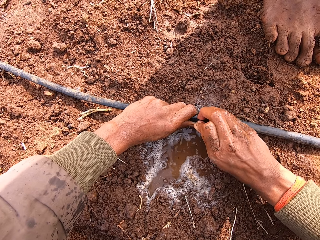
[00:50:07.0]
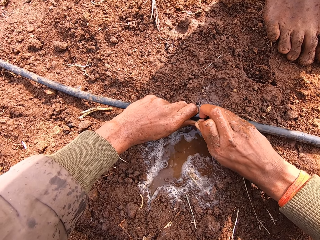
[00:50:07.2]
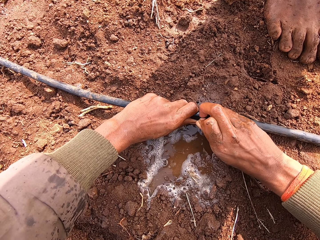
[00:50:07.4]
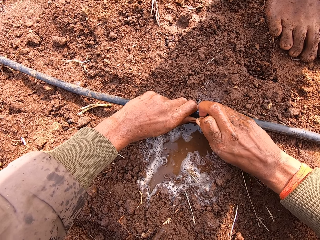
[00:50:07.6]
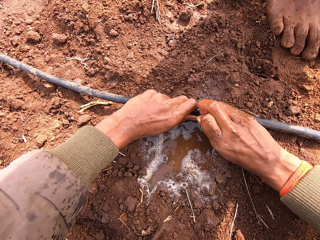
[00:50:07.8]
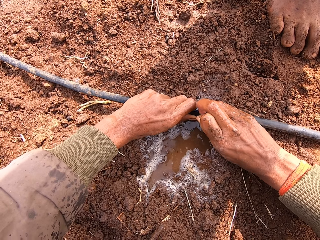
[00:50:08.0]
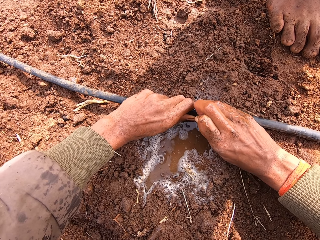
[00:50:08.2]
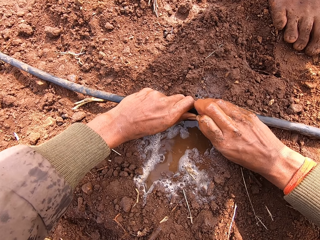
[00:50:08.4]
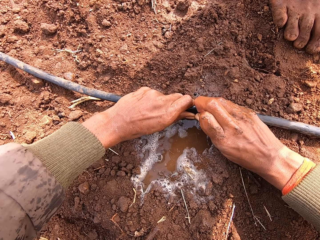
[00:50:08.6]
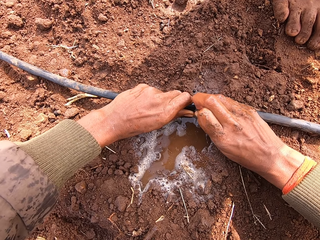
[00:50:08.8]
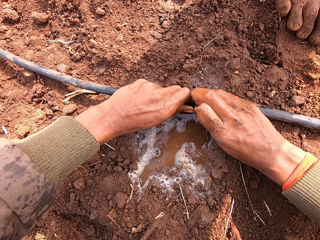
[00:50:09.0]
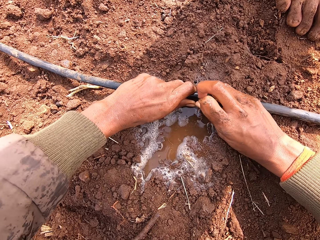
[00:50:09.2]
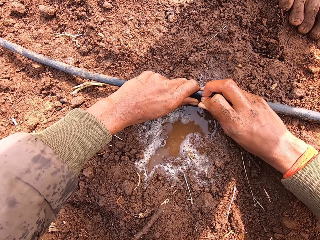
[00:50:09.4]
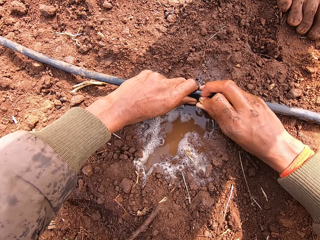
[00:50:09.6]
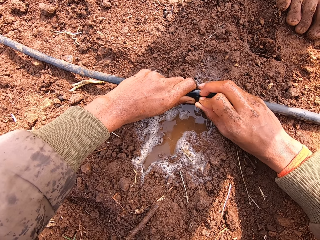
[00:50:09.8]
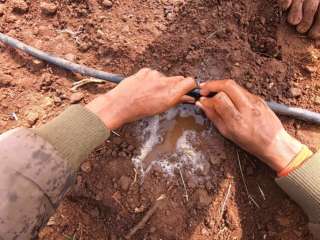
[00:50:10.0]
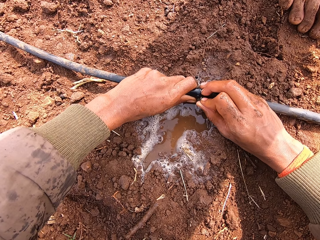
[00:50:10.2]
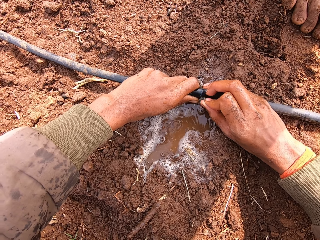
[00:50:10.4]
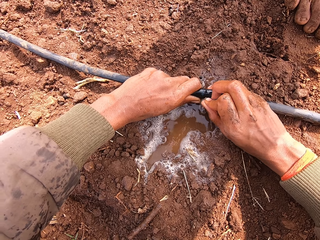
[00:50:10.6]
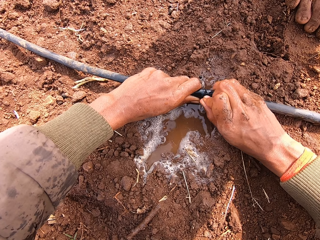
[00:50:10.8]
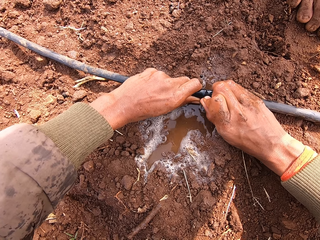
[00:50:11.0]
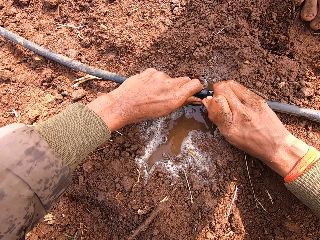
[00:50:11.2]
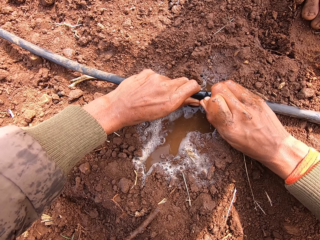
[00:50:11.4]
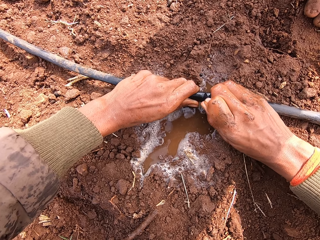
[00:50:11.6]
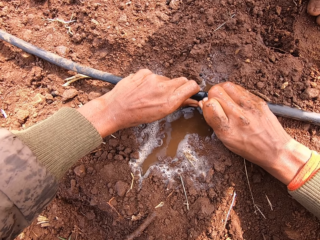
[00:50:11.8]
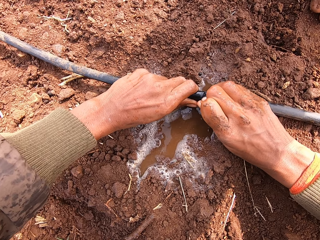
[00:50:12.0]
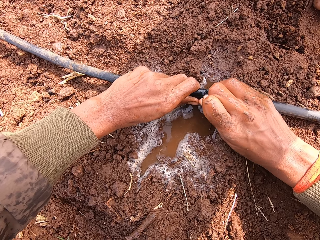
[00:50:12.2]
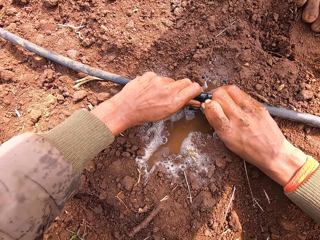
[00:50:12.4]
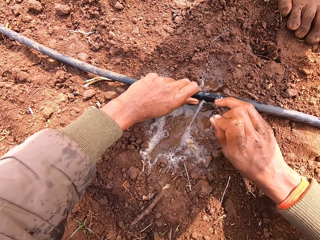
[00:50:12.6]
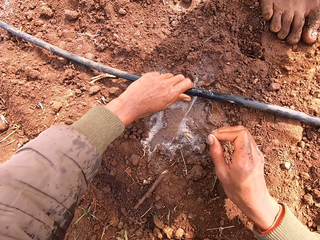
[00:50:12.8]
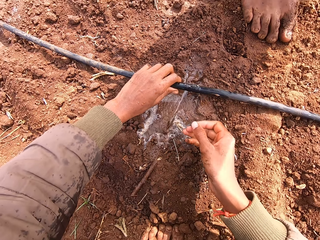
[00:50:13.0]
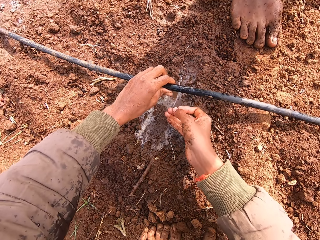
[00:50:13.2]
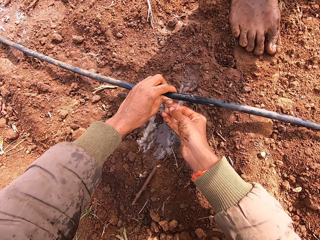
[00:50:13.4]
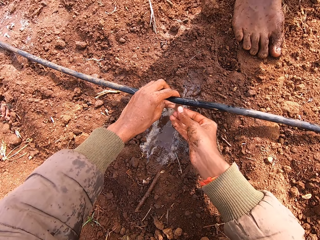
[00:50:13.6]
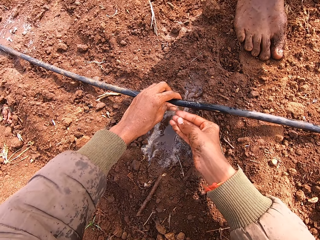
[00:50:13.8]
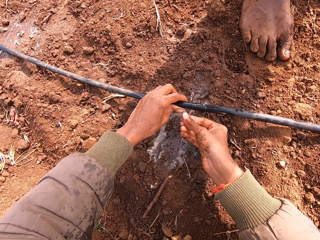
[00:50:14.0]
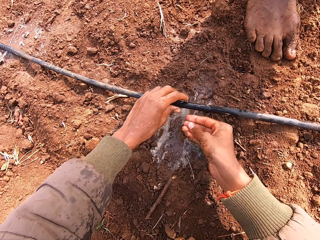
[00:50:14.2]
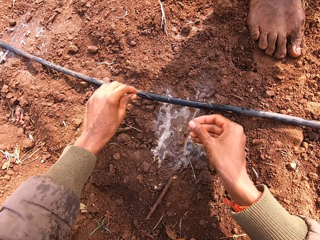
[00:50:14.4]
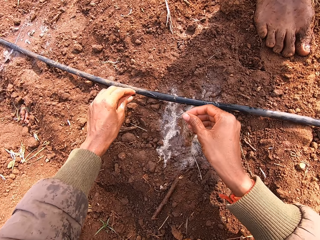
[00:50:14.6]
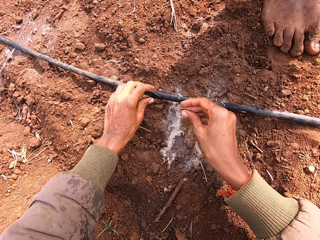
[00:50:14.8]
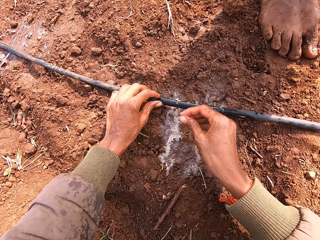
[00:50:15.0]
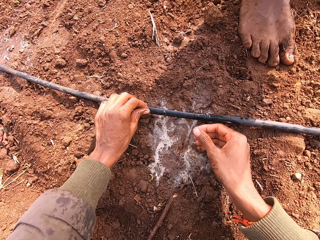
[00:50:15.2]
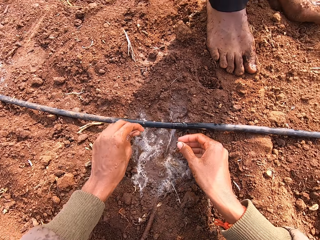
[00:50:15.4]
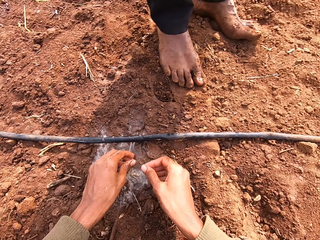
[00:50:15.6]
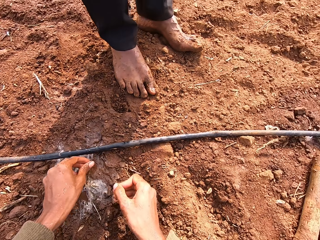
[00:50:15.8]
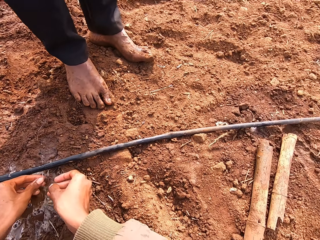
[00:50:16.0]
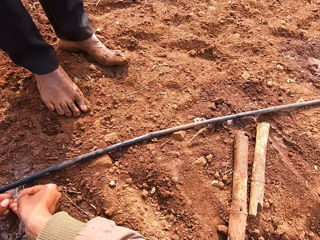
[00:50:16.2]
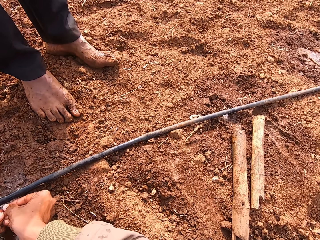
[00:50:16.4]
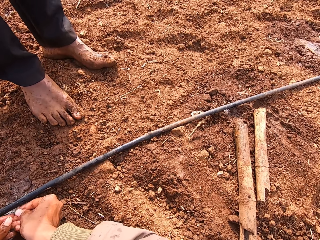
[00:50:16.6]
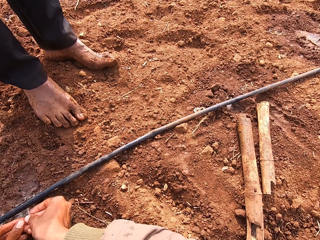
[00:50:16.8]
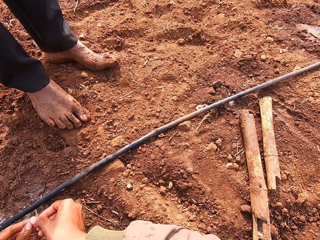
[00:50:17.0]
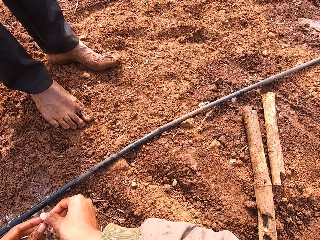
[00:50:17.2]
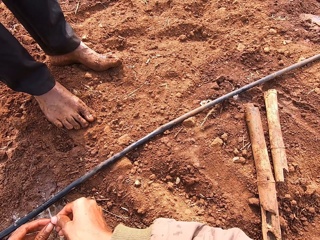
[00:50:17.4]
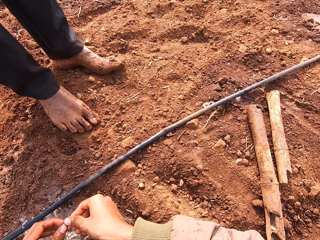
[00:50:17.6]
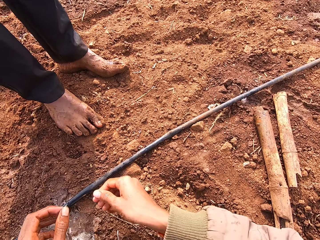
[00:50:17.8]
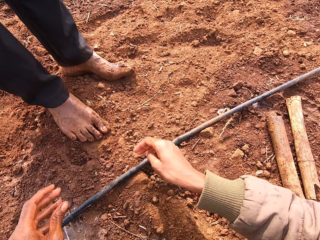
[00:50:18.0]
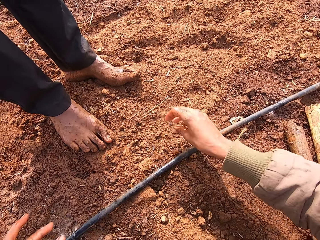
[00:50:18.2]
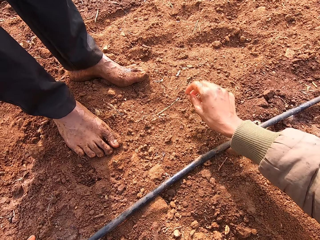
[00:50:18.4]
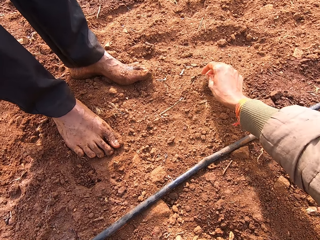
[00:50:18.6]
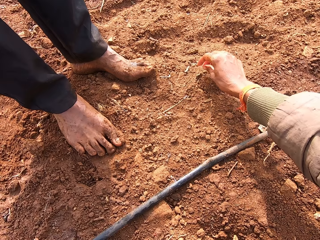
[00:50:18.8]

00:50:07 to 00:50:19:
The camera wearer places the stick on the pipe with the right hand. He presses the stick on the pipe. He presses it again. He holds the pipe with the left hand. He rinses his right hand with water from the hole in the leaking hose in his left hand. He moves around both hands. He picks grass. He rinses both hands with the water from the hole in the leaking hose. He rubs fingers together.

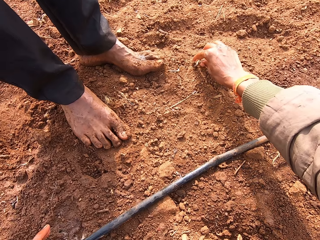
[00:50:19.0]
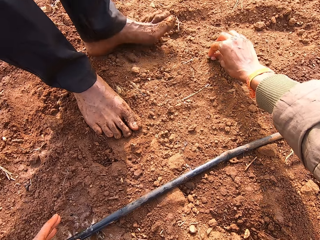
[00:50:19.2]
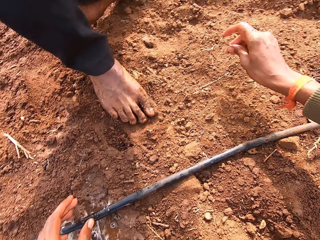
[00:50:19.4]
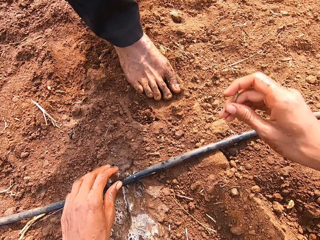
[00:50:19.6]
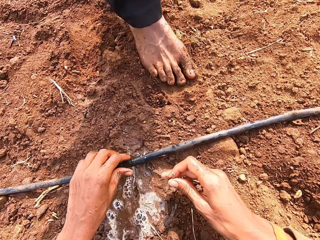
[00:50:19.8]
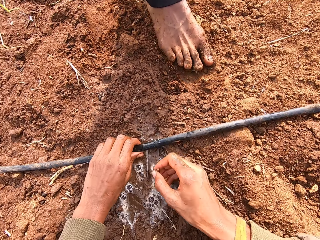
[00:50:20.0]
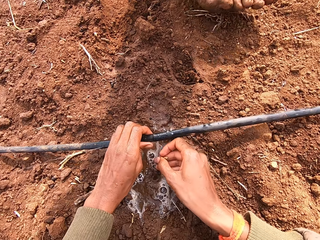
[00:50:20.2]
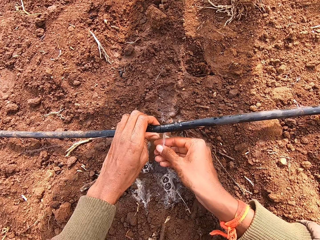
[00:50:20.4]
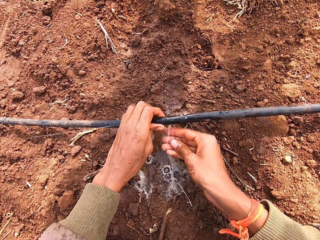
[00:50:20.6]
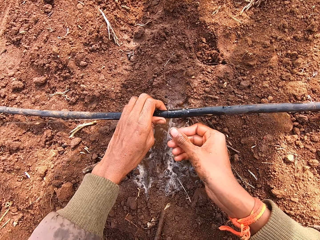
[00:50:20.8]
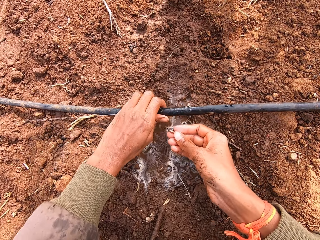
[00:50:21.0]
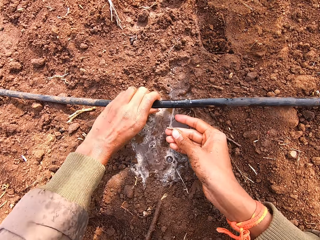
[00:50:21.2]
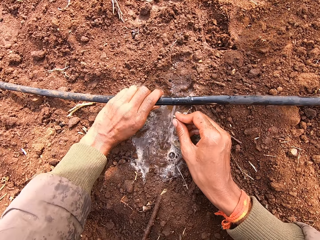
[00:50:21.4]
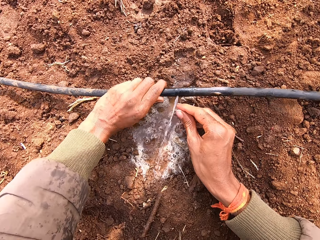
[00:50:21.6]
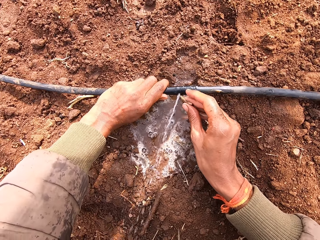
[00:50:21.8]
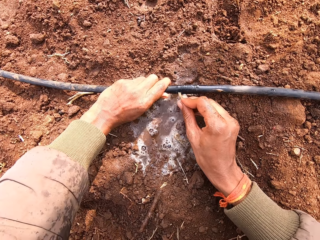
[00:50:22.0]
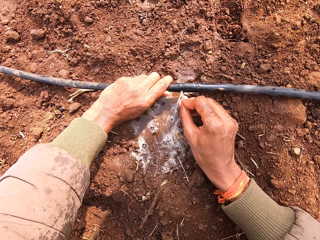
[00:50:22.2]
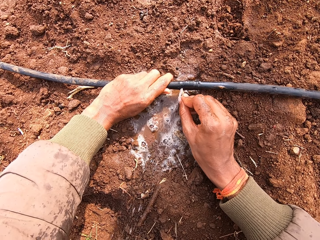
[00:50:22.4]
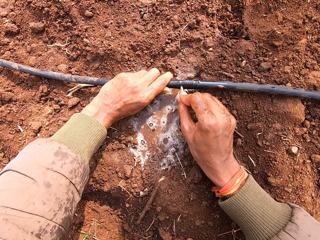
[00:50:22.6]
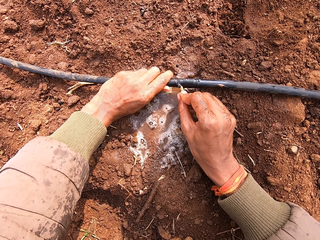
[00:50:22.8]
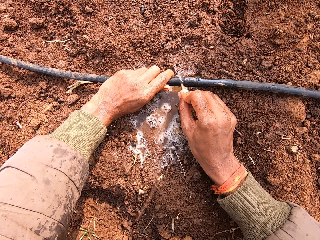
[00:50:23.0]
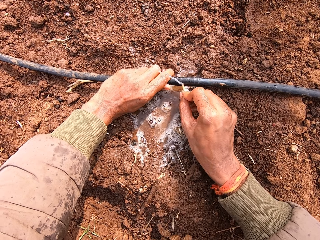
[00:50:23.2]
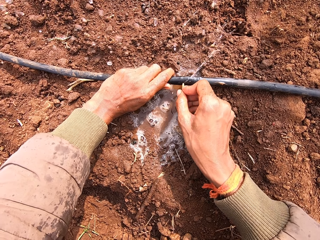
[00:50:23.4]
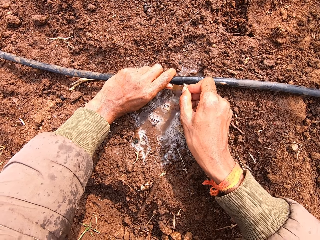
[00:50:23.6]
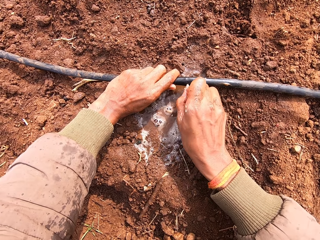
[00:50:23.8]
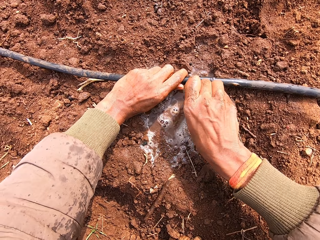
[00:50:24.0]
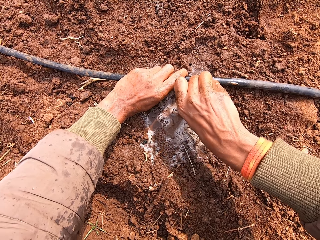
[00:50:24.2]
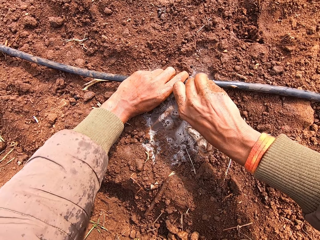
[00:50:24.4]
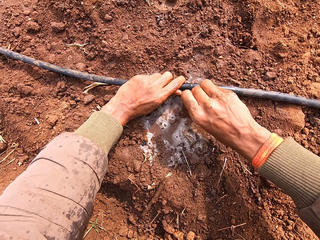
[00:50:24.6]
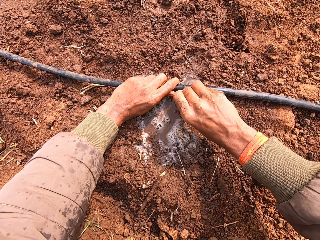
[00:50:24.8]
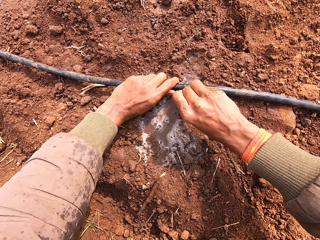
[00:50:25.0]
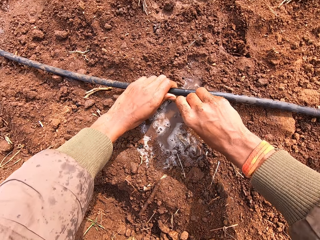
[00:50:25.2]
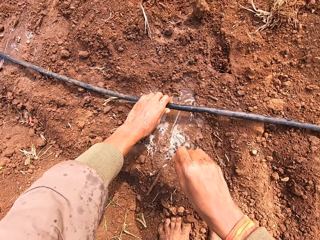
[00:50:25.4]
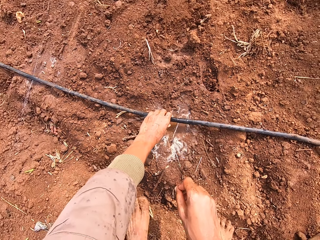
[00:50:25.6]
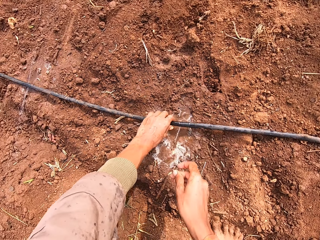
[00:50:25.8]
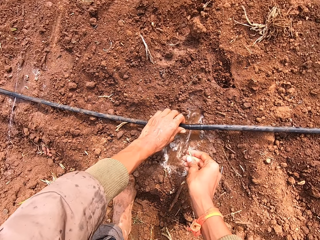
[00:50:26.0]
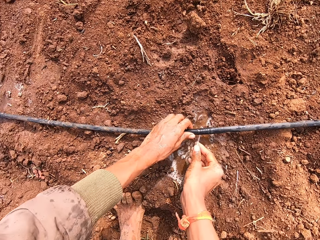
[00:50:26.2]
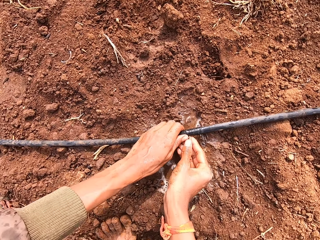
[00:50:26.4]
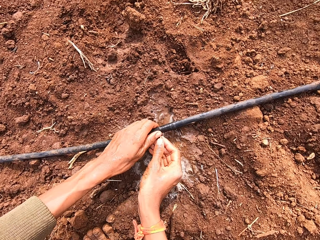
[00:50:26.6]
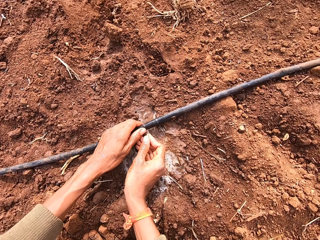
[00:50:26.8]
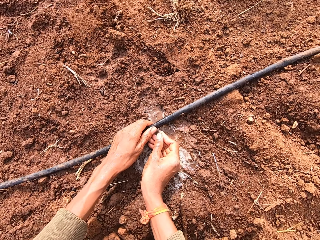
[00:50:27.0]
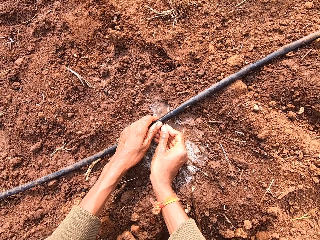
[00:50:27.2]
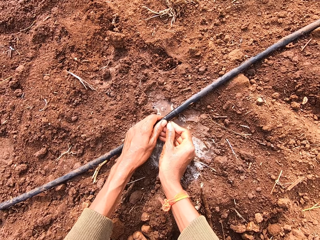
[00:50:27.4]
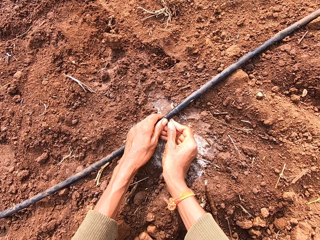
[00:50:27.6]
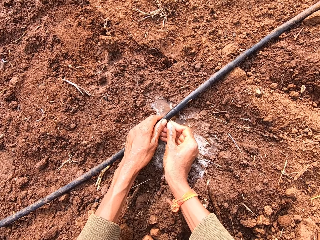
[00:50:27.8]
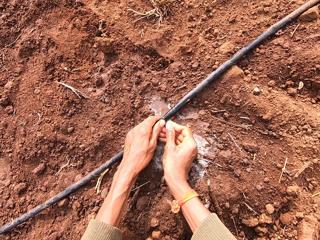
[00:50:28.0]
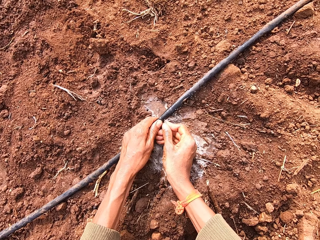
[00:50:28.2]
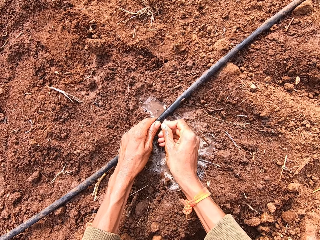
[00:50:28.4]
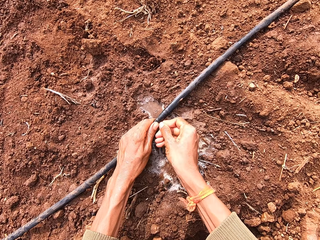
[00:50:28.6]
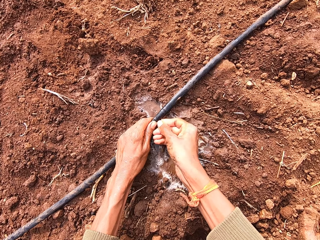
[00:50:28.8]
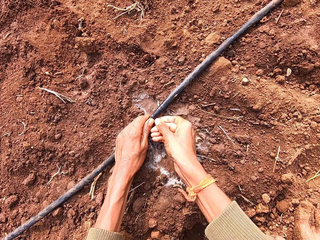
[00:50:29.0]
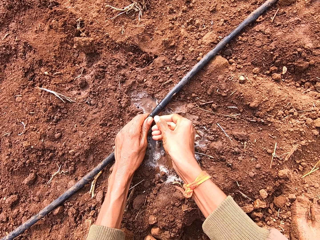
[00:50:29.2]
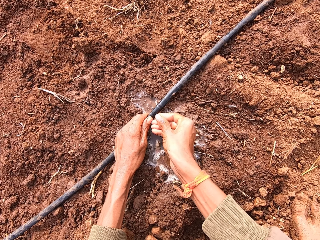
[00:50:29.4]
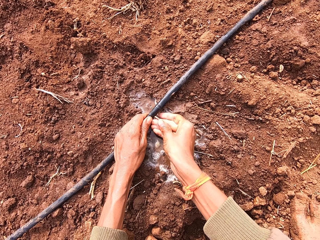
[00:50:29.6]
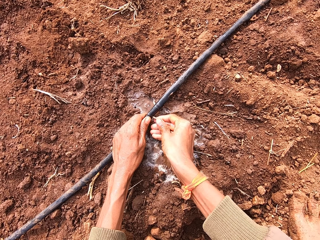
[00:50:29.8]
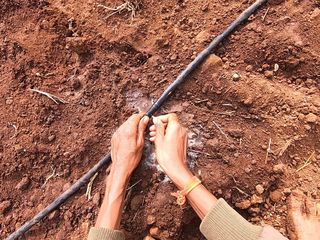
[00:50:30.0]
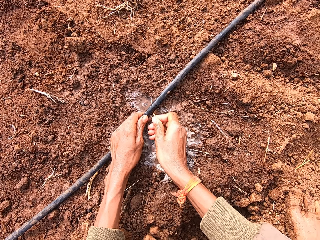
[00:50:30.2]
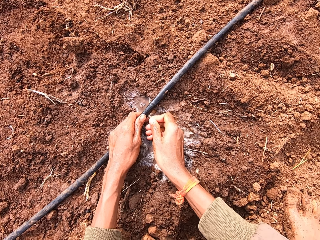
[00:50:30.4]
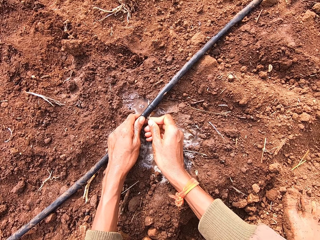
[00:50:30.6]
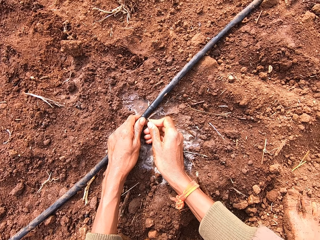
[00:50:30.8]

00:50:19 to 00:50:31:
The camera wearer picks up a stick from the ground with his right hand. He holds the leaking hose or pipe on the ground with his left hand. He rinses the stick in his right hand with water from the hole in the leaking hose in his left hand. He washes the right hand with the water. He touches a hole in the leaking hose in his left hand with the stick in his right hand. He presses the stick on the pipe. He holds the pipe with the left hand. He places the stick on the pipe with the right hand. He presses the stick on the pipe. He converses with a man.
